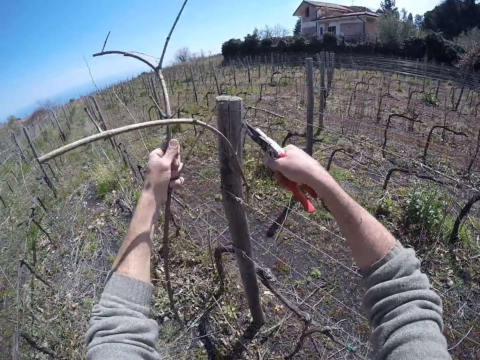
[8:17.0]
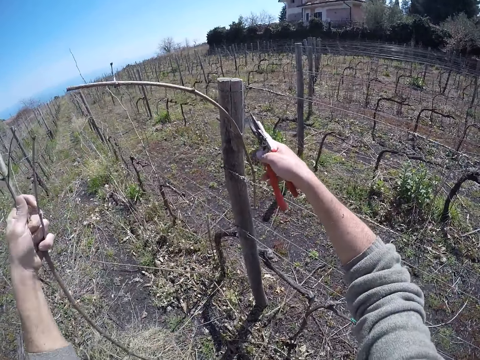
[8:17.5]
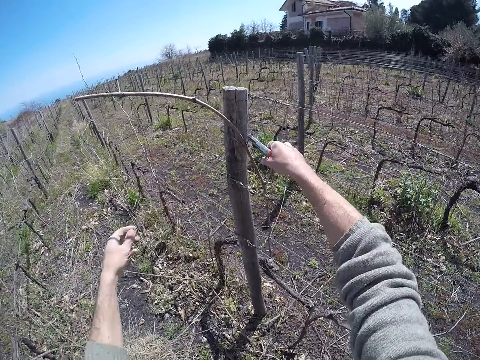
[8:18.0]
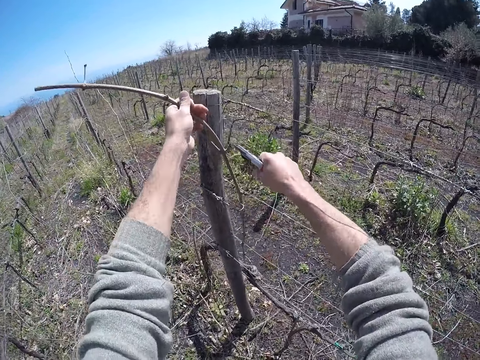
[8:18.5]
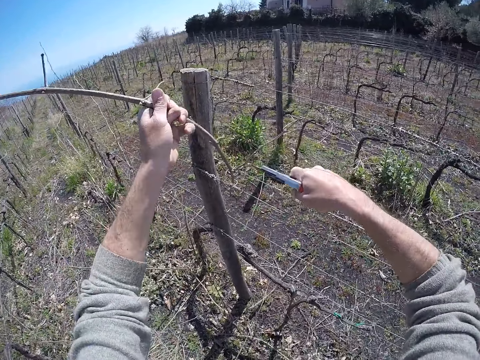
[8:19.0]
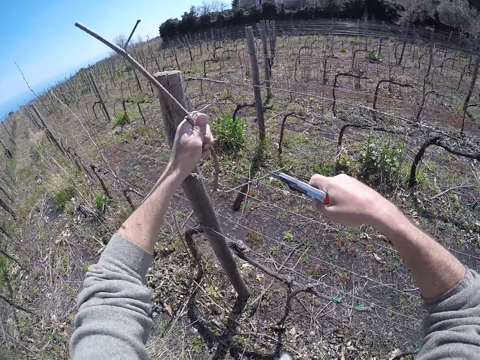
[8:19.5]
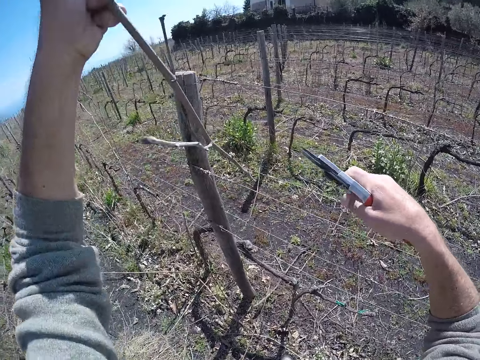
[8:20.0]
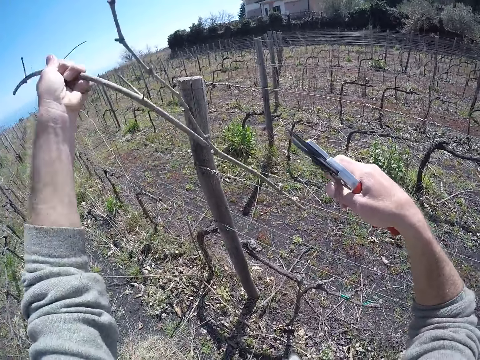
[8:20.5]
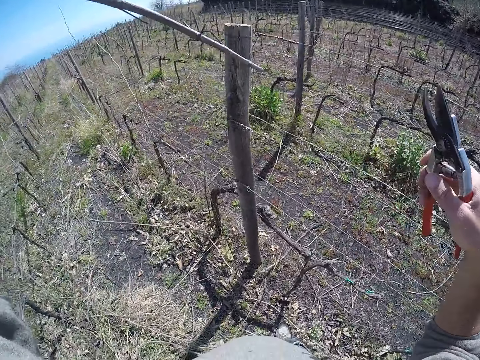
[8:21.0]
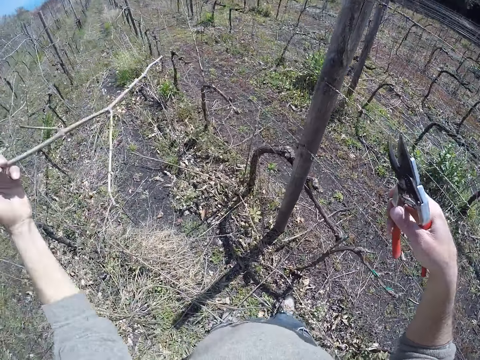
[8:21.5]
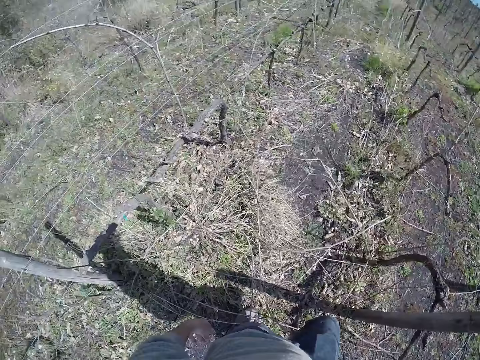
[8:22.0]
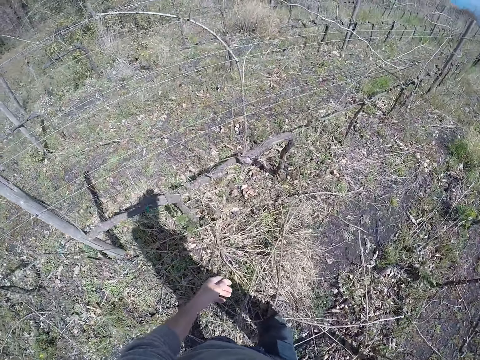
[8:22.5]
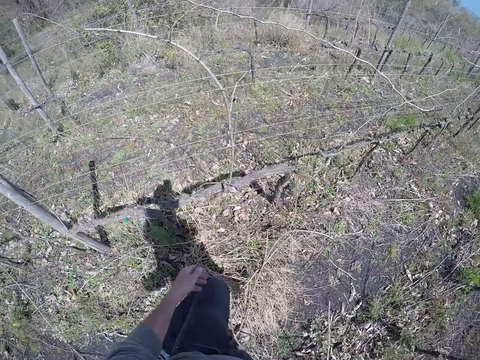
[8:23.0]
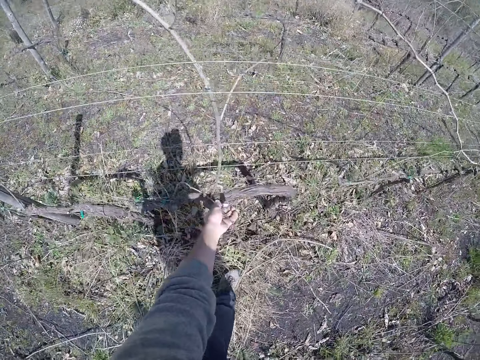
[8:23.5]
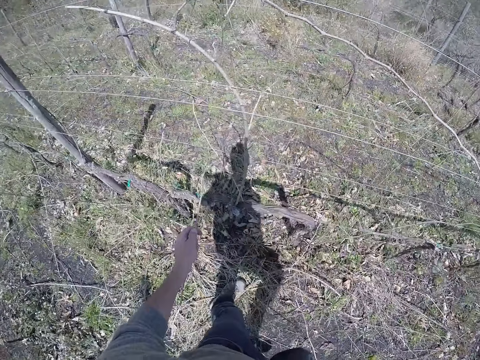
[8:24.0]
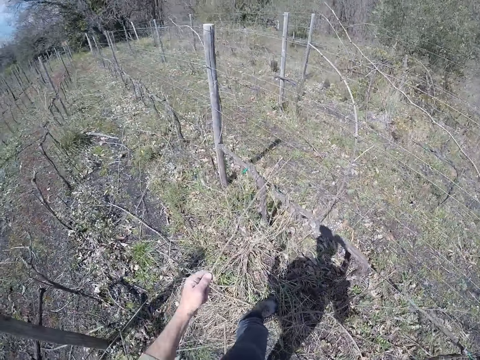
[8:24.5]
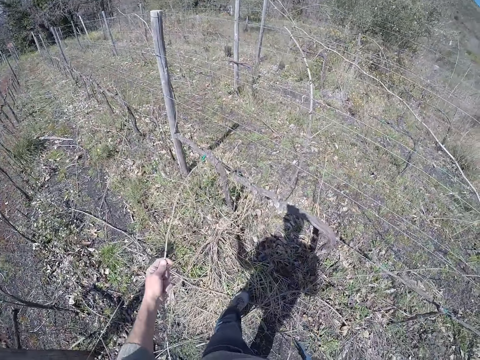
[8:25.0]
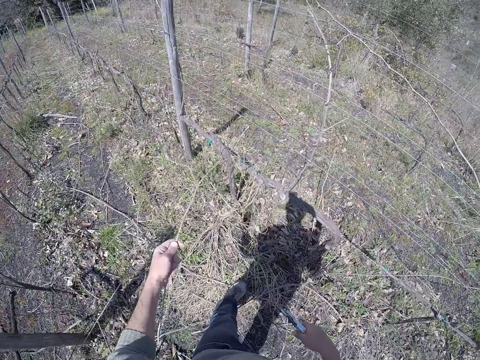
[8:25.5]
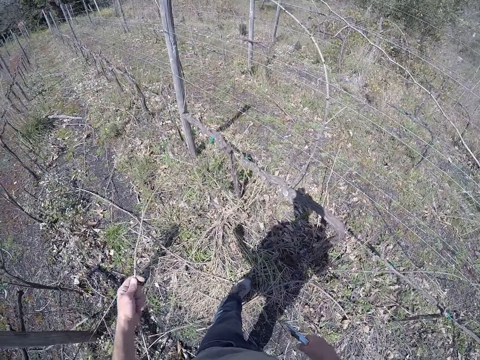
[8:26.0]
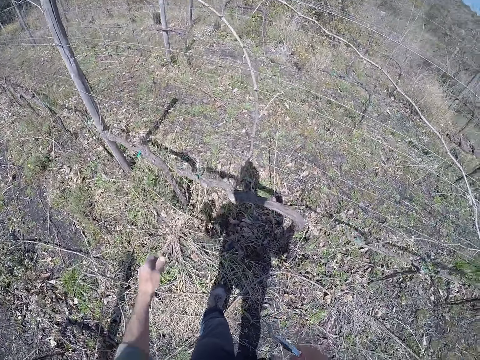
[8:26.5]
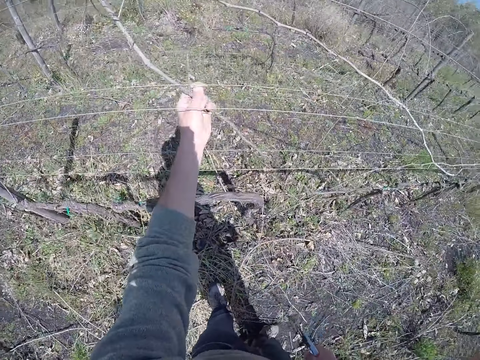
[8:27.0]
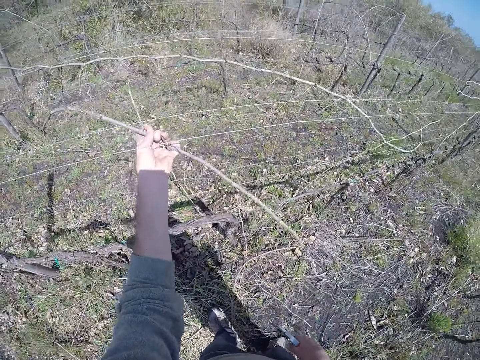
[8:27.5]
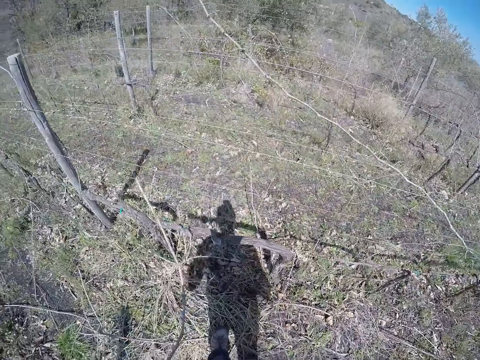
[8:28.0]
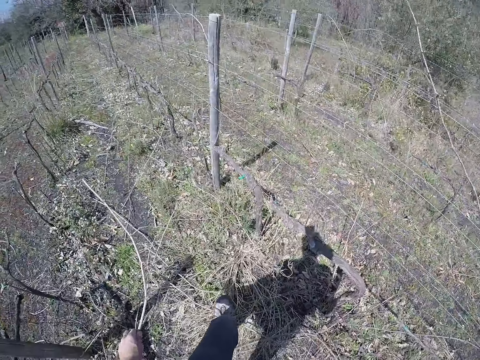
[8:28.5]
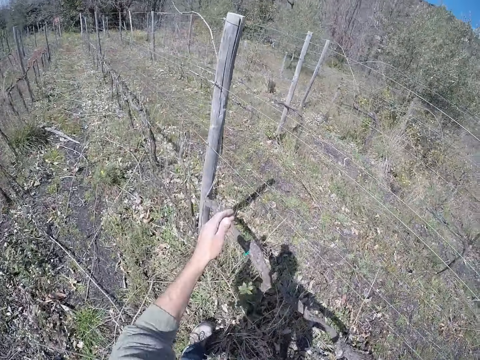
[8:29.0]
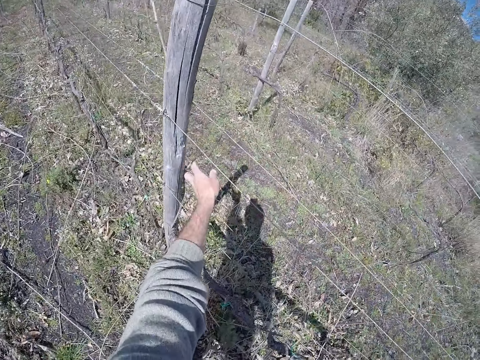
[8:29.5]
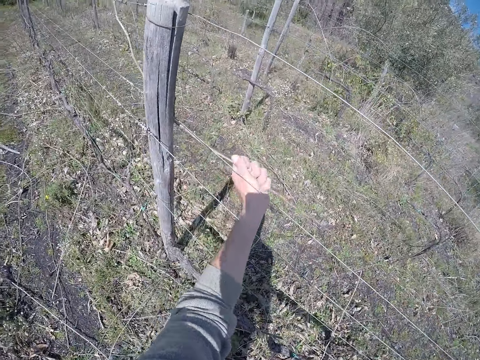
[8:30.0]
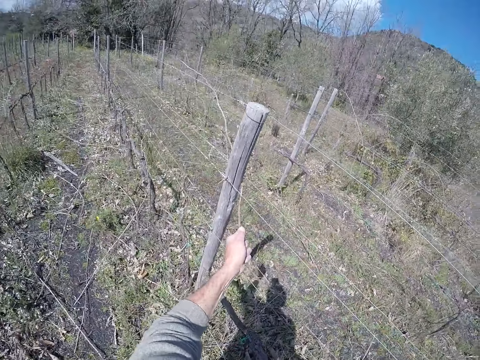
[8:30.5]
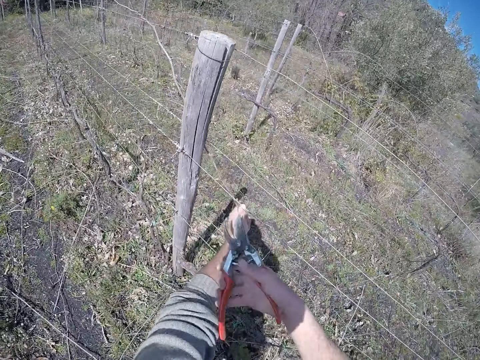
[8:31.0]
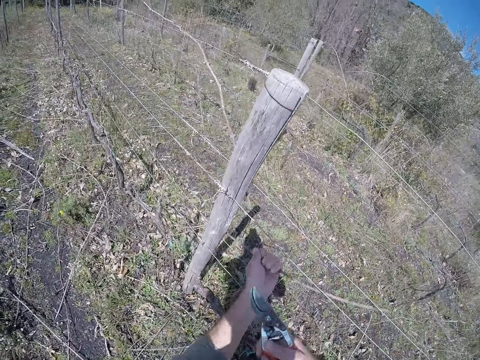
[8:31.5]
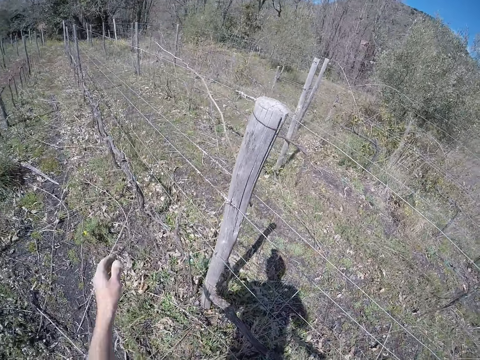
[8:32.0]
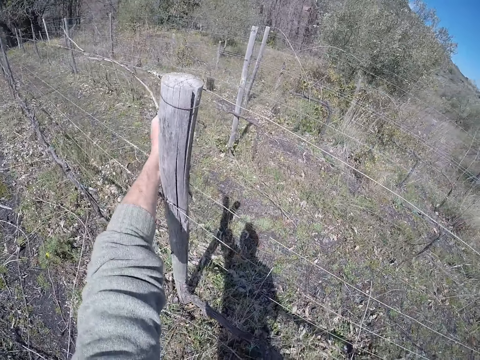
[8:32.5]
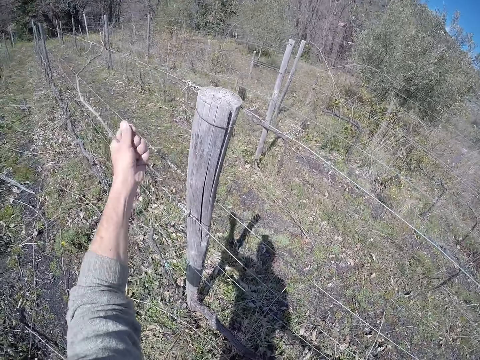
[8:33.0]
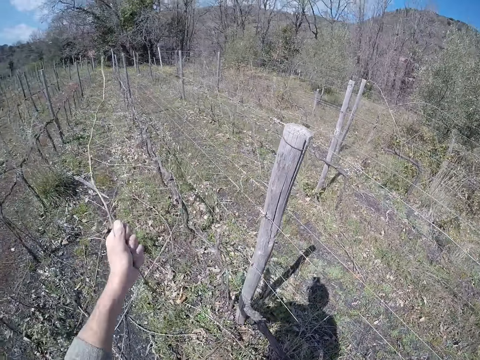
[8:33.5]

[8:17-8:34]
The camera wearer cuts a wire from the stick on the barbed wire with the side cutter in his right hand. He drops the stick on the ground with his left hand. He holds a stick on the barbed wire with his left hand. He picks sticks. He pulls the stick from the barbed wire with his left hand. He drops the stick on the ground with his left hand. He picks a stick from the barbed wire with his left hand. He drops the stick on the ground with his left hand. He picks a stick from the barbed wire with his left hand. He drops the stick on the ground with his left hand. He picks sticks. He pulls a stick from the barbed wire with his left hand. He cuts the stick on the barbed wire with the side cutter in his right hand. He drops the stick on the ground with his left hand. He picks a stick from the barbed wire with his left hand.

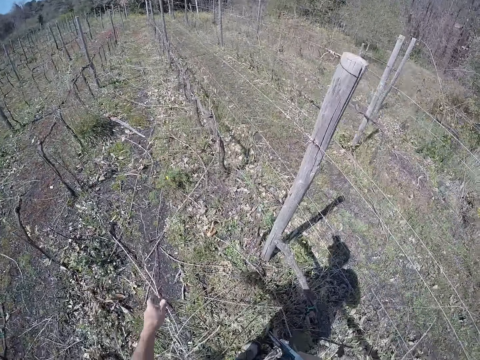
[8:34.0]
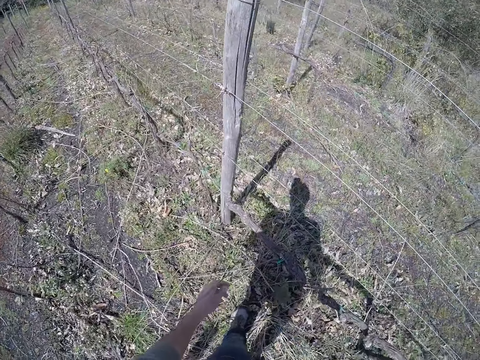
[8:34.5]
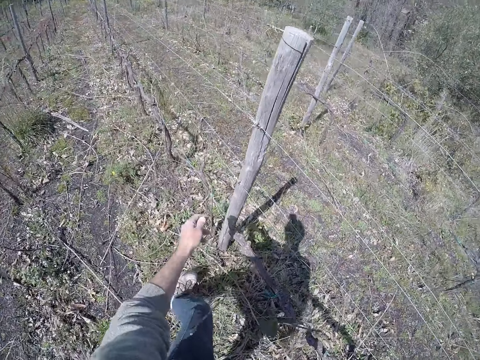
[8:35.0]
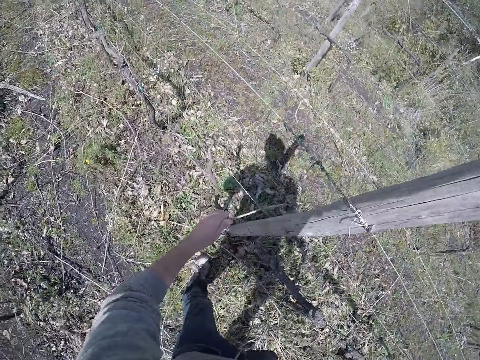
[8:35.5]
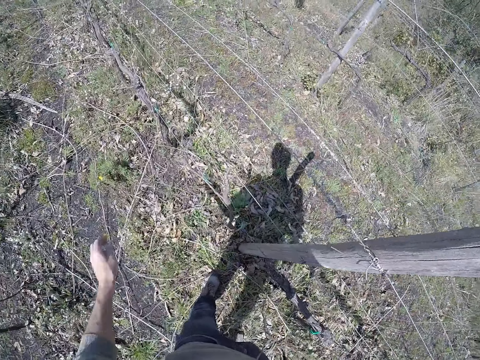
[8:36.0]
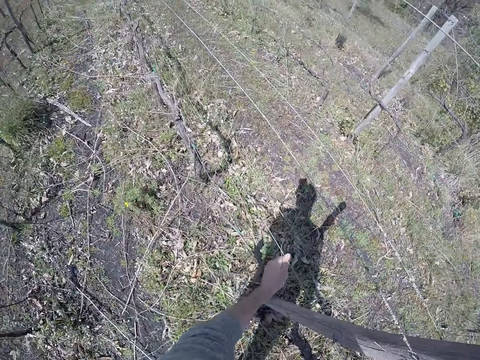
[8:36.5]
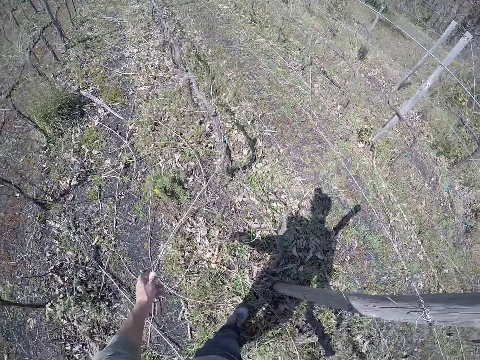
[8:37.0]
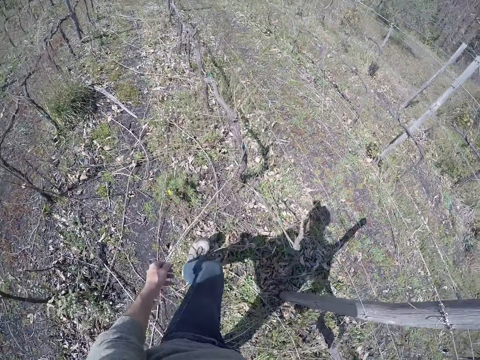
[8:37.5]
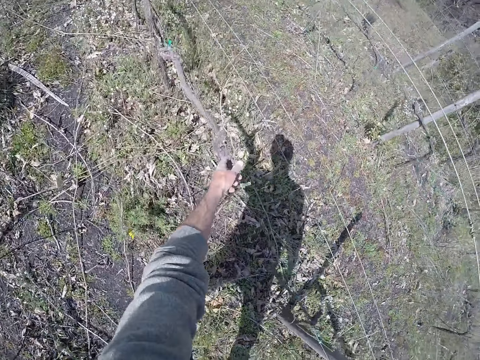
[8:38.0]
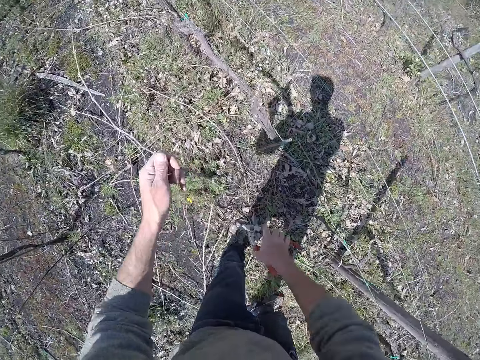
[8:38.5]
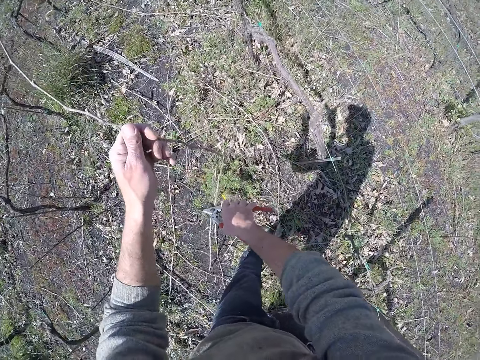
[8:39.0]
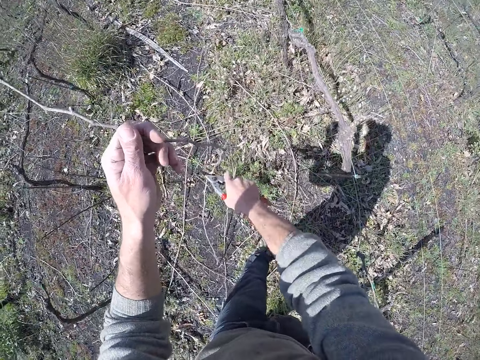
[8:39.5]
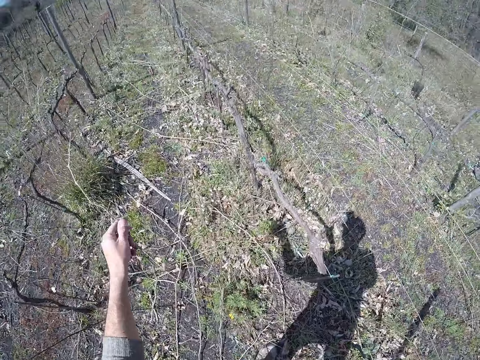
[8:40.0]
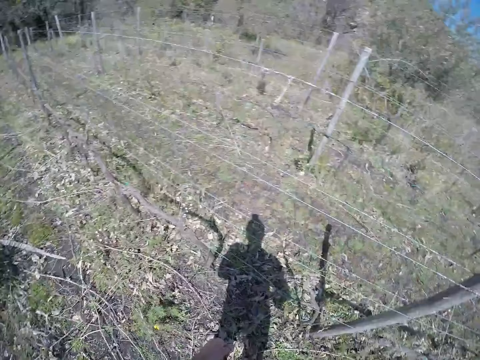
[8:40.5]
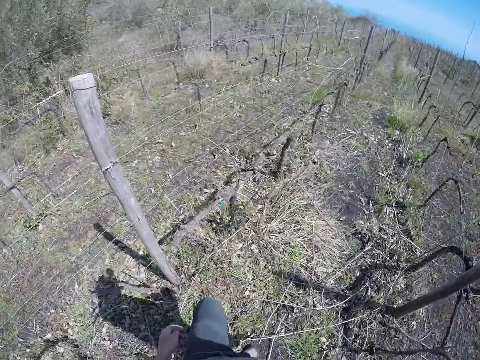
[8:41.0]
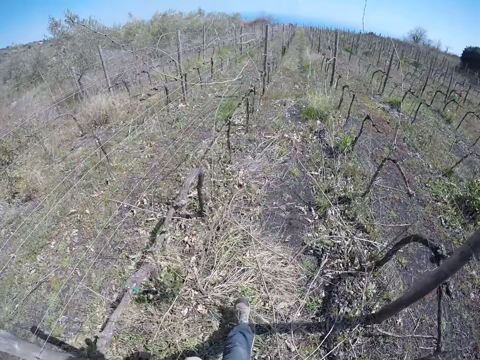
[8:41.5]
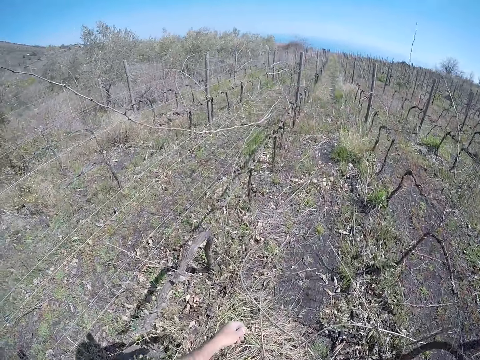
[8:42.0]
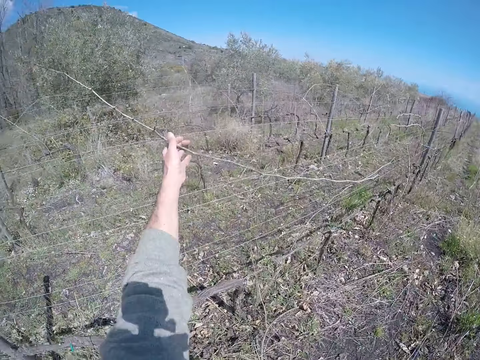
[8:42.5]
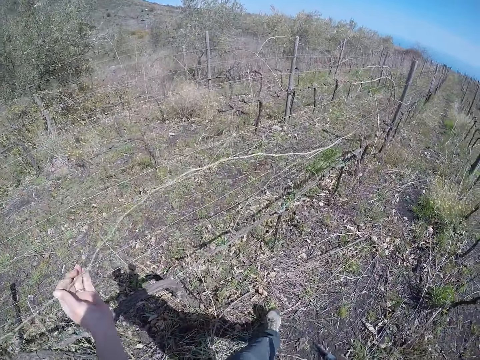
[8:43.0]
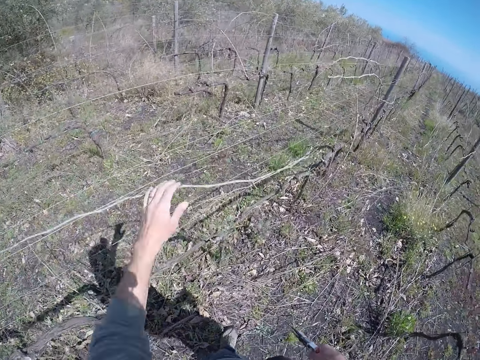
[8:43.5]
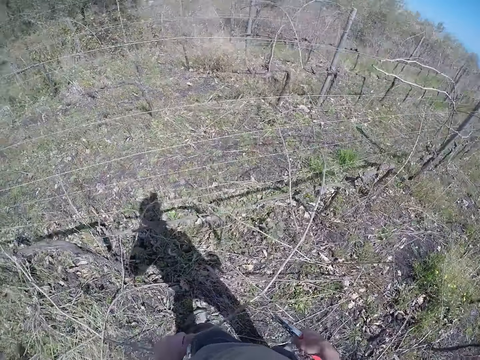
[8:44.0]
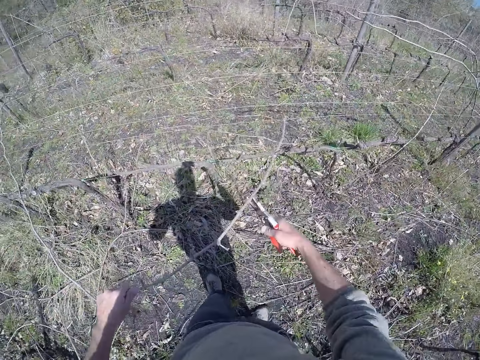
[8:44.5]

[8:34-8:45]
The camera wearer drops the stick on the ground with his left hand. He picks a stick from the barbed wire with his left hand. He drops the stick on the ground with his left hand. He picks a stick from the barbed wire with his left hand. He drops the stick on the ground with his left hand. He picks a stick from the barbed wire with his left hand. He cuts the stick in his left hand with the side cutter in his right hand. He drops the stick on the ground with his left hand. He pulls a stick from the barbed wire with his left hand. He picks sticks. He cuts the stick on the barbed wire with the side cutter in his right hand.
